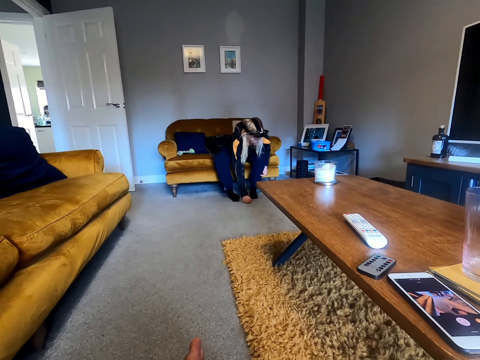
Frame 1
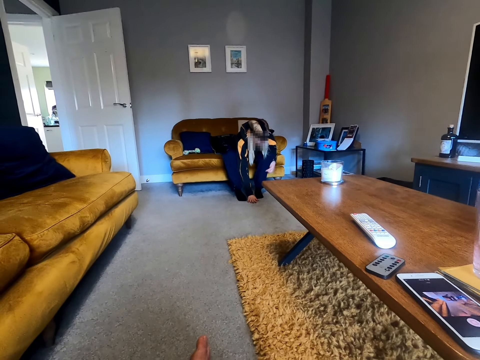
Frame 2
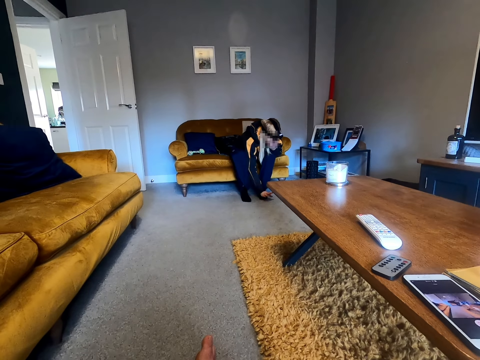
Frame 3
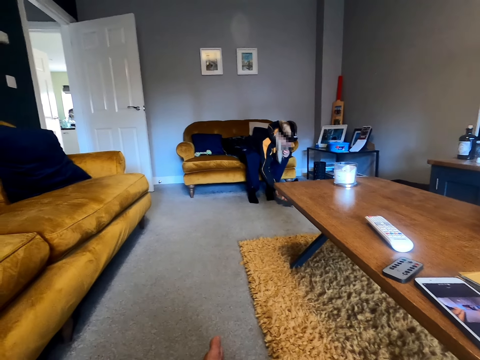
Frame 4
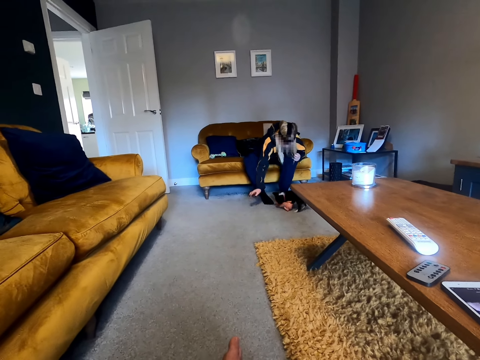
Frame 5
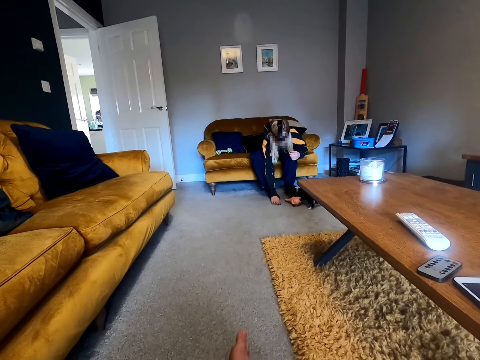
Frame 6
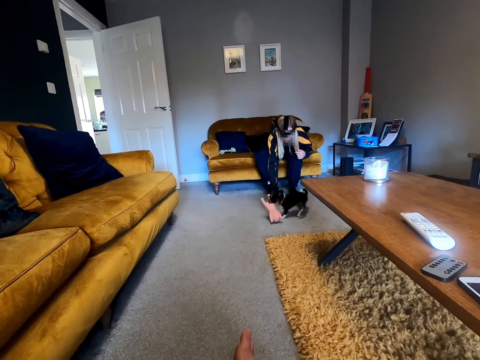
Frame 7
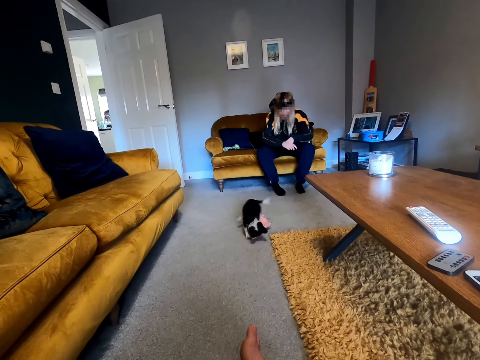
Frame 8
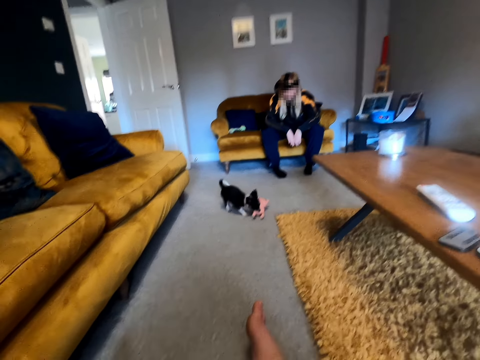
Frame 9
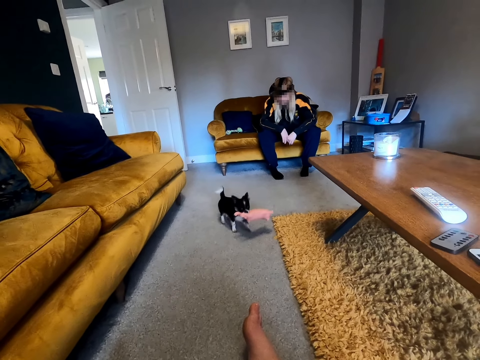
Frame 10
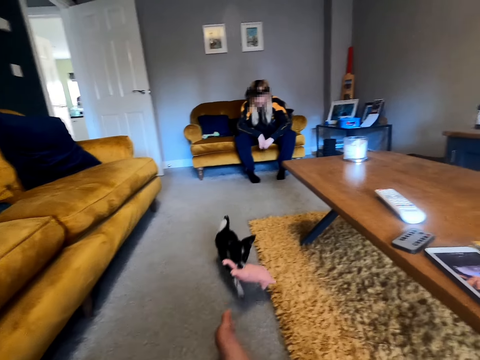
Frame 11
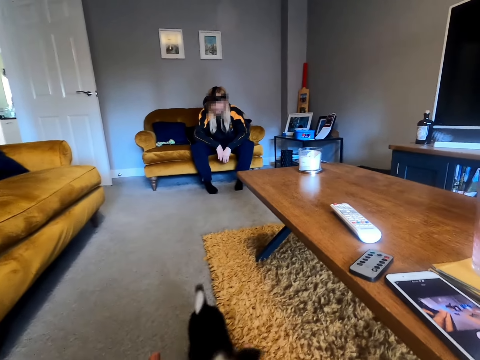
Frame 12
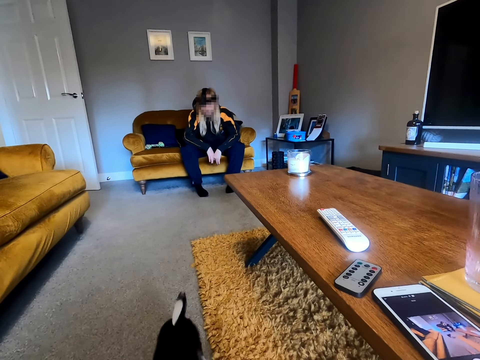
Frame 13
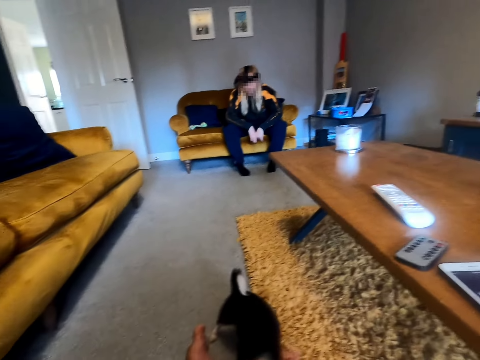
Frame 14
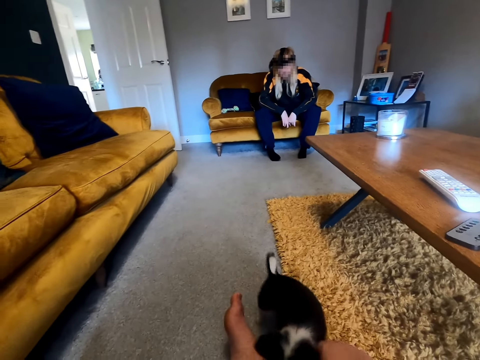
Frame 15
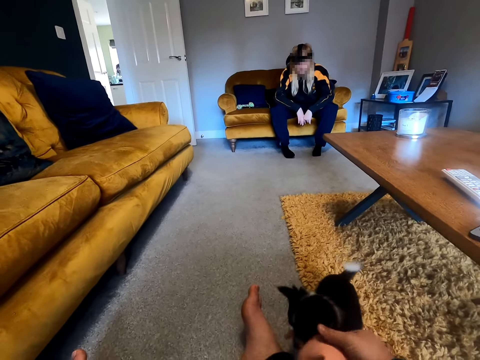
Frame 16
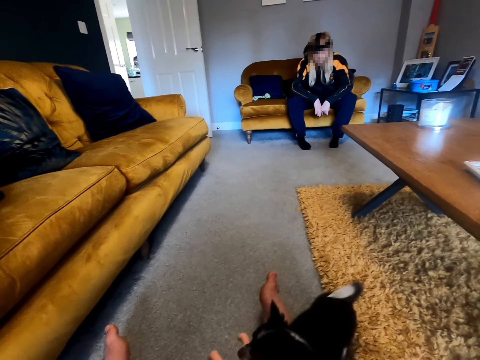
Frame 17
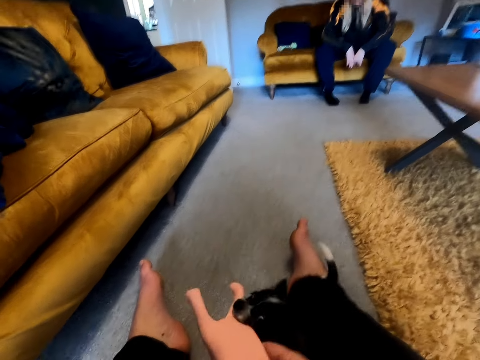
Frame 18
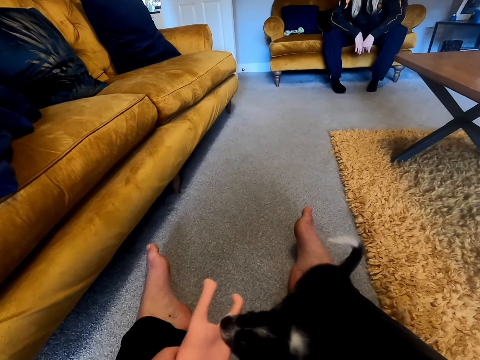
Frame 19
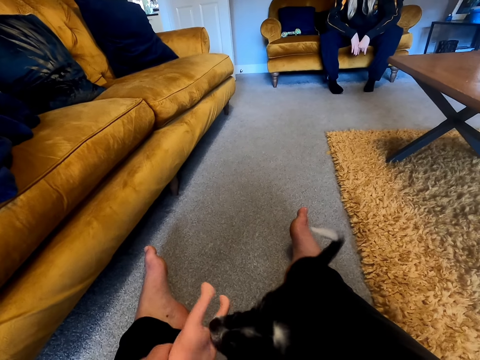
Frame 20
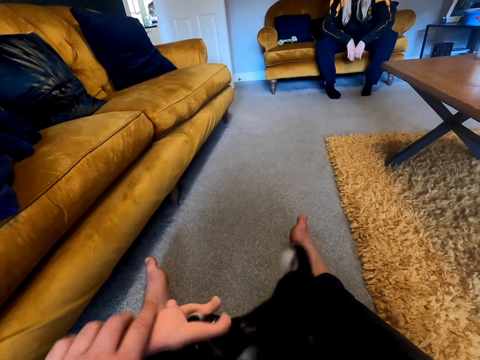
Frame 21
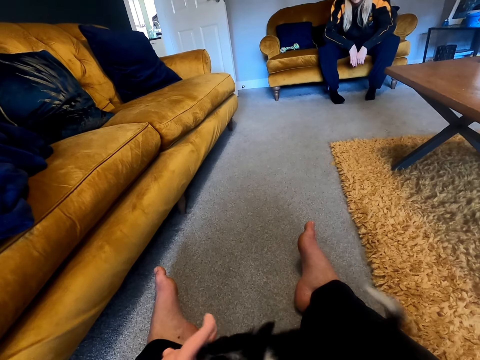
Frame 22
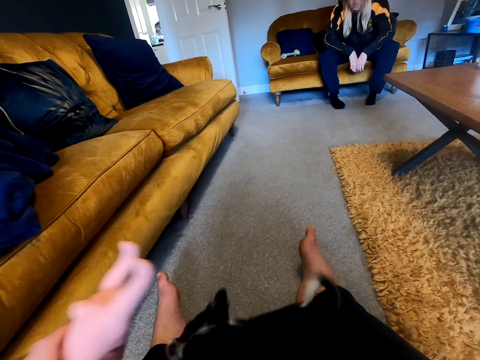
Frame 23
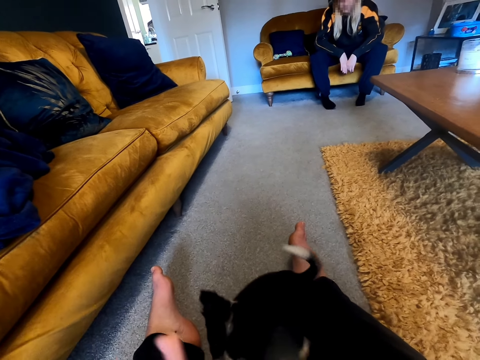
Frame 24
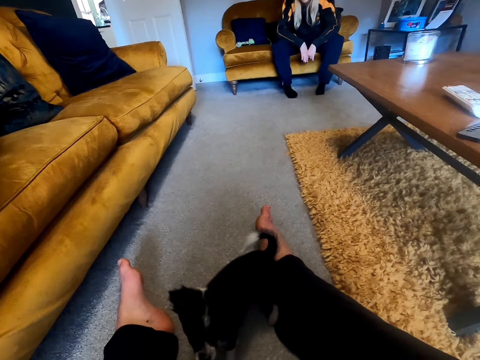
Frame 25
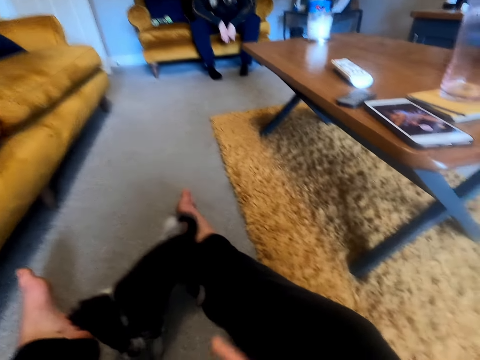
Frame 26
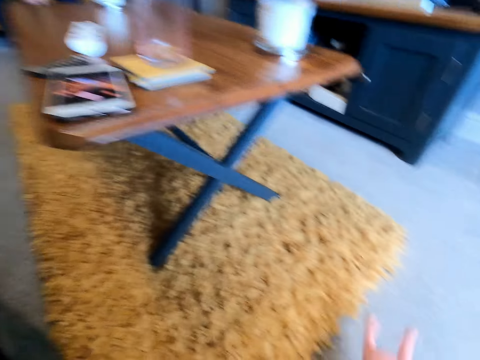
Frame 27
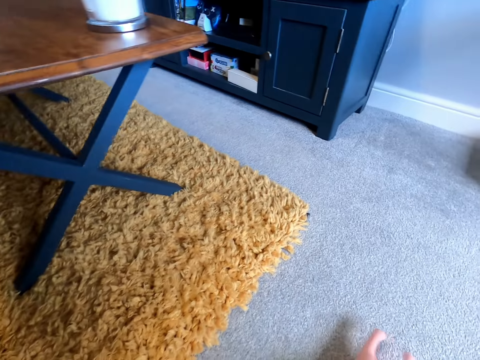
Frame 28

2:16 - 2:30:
The woman plays with the dog. The camera wearer plays with the dog using the pet doll.

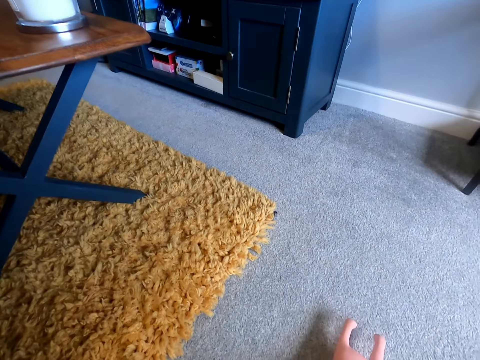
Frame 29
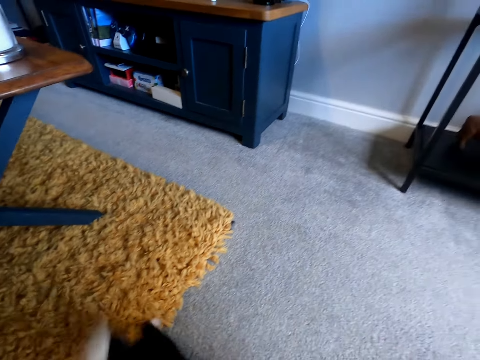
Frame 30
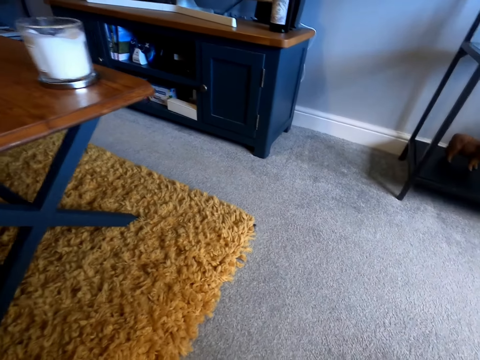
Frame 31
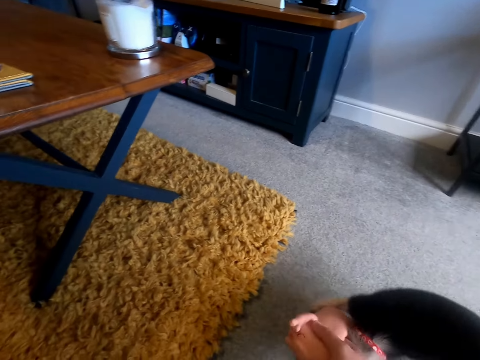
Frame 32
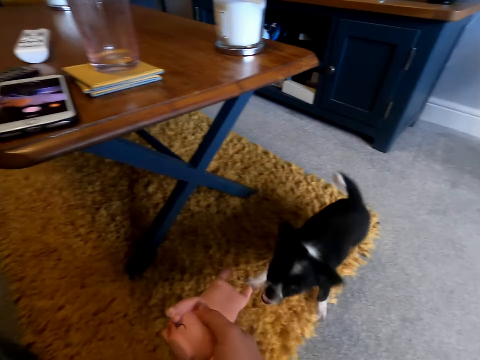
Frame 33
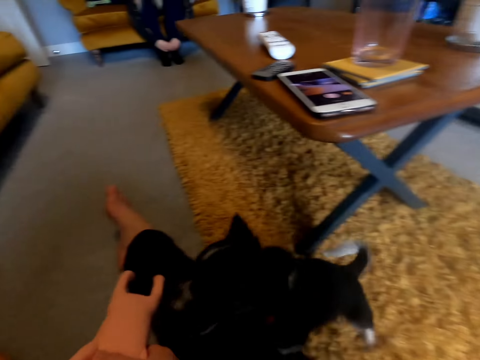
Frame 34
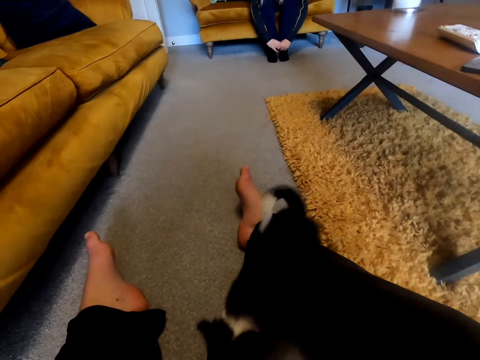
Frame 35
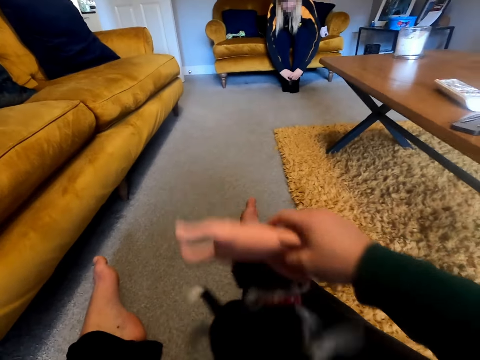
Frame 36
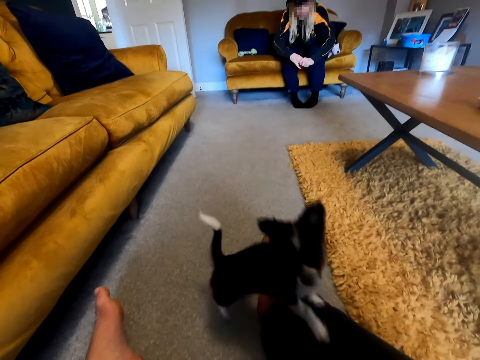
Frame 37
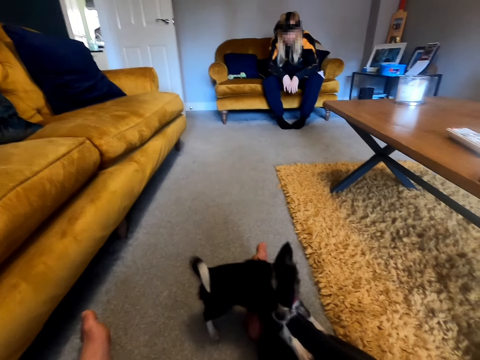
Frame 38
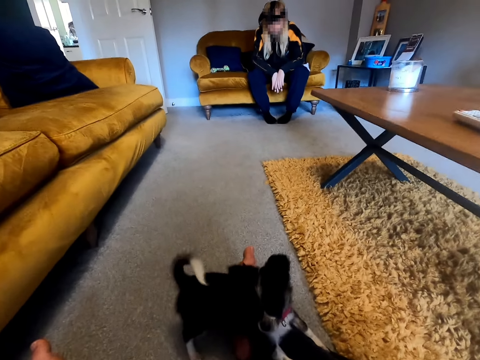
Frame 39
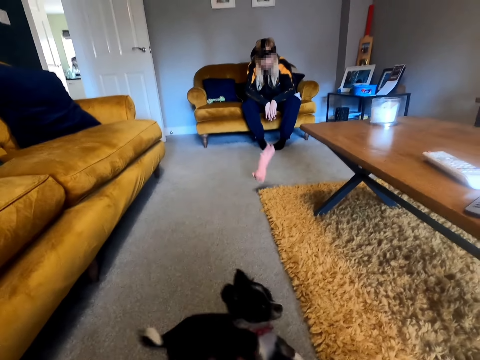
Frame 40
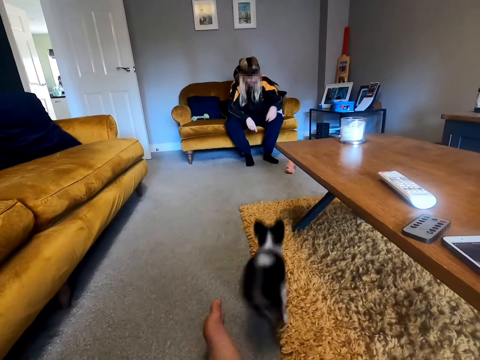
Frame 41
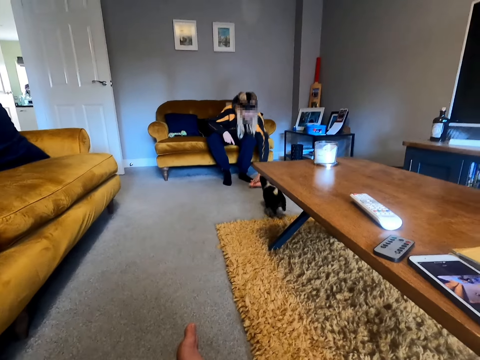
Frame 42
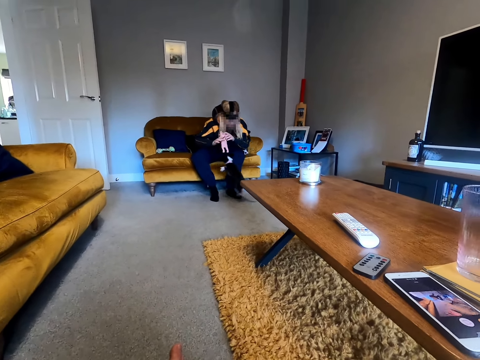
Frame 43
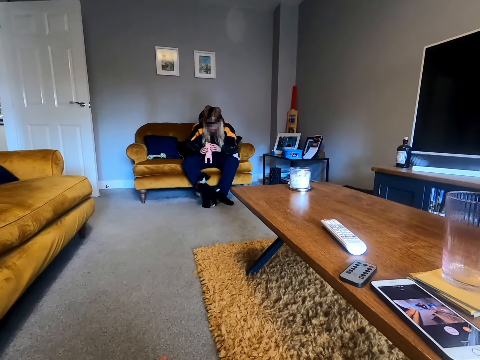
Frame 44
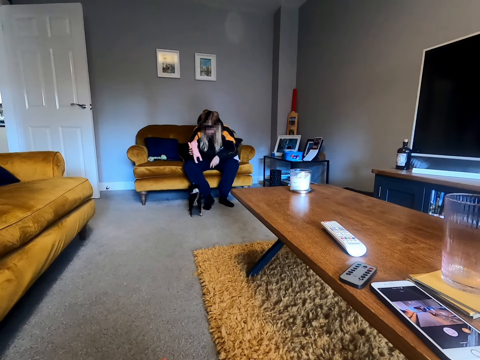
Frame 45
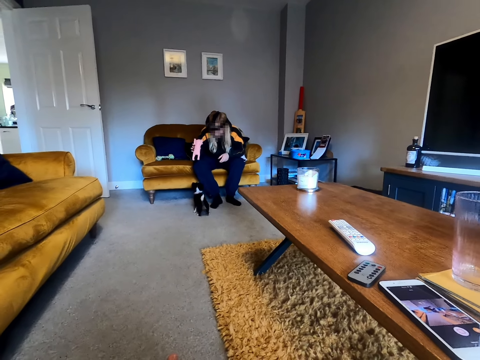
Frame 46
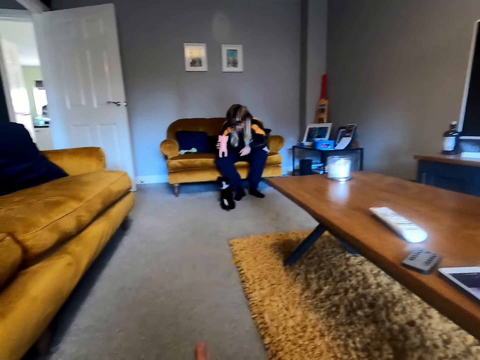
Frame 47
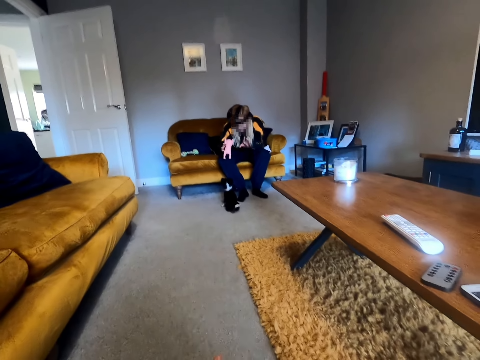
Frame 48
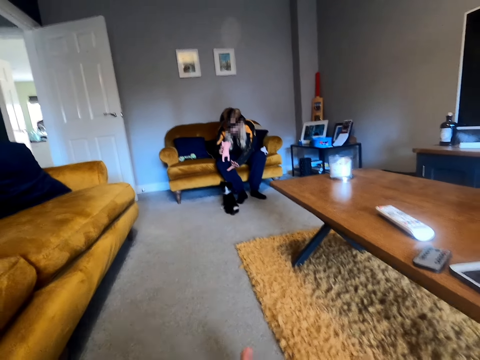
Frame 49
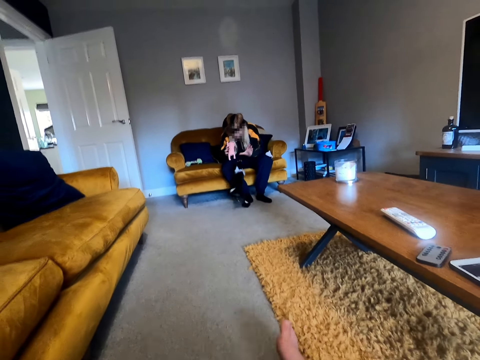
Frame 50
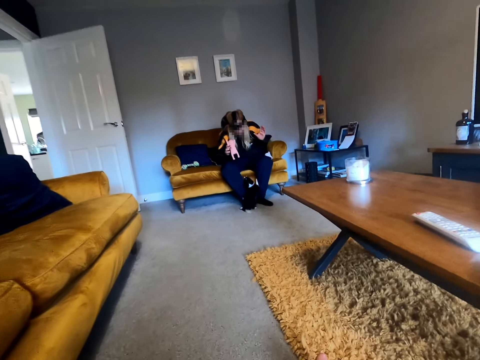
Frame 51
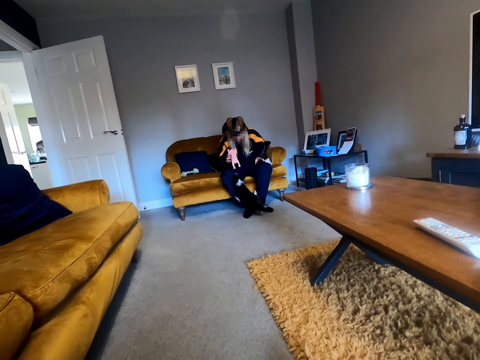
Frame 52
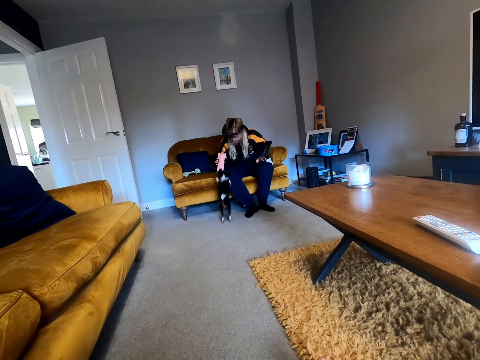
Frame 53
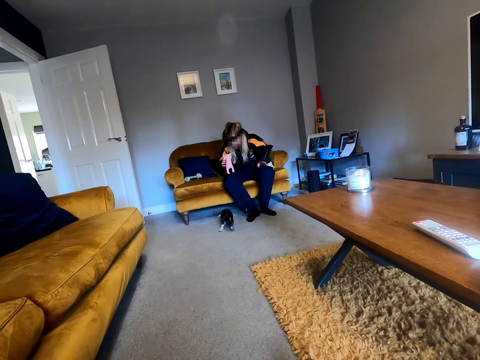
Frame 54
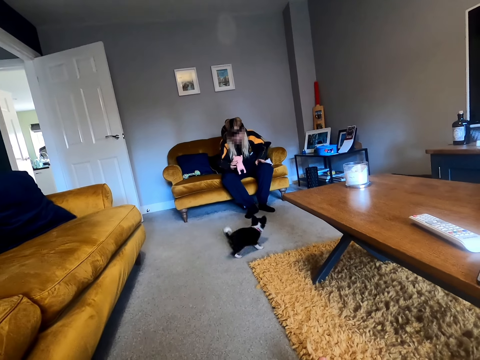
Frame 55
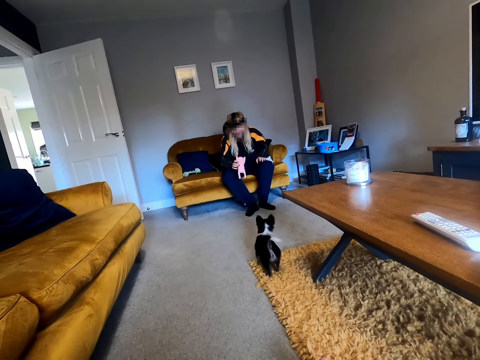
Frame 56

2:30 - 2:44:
The camera wearer throws the pet doll towards the woman. The woman plays with the dog using the pet doll.
